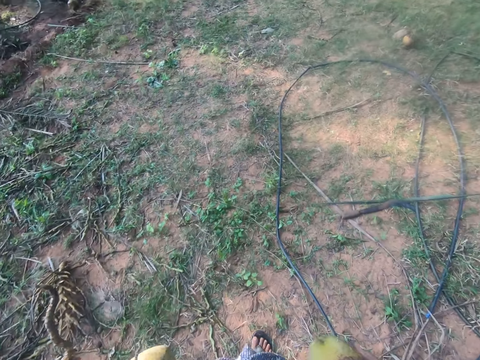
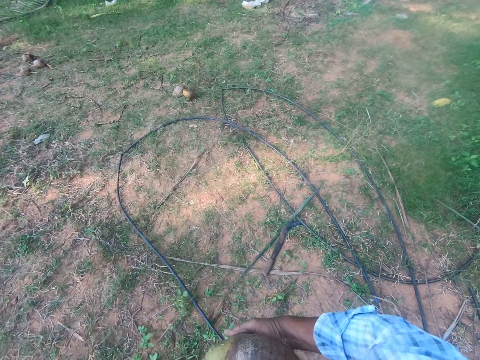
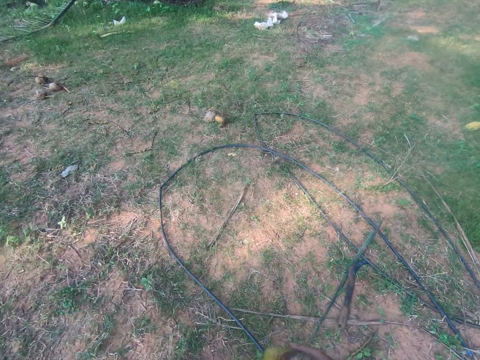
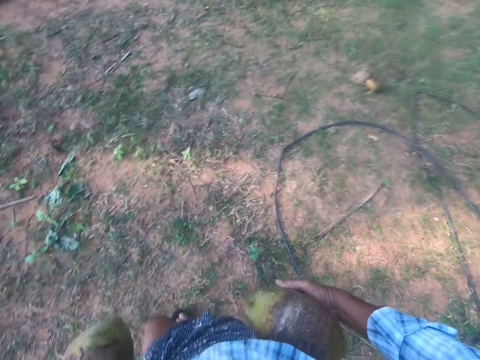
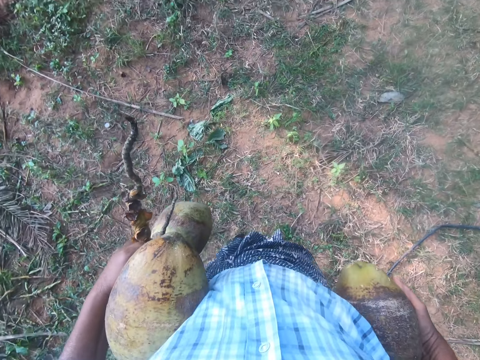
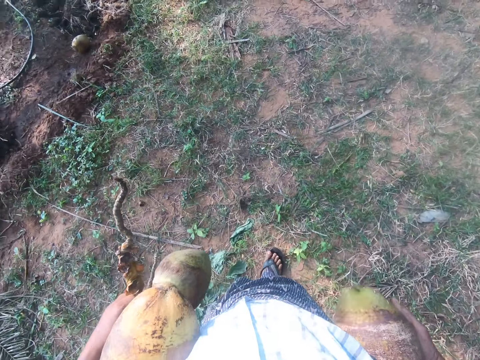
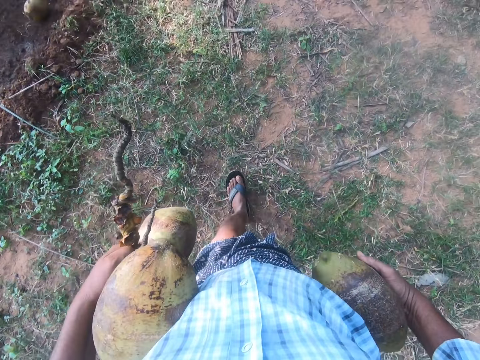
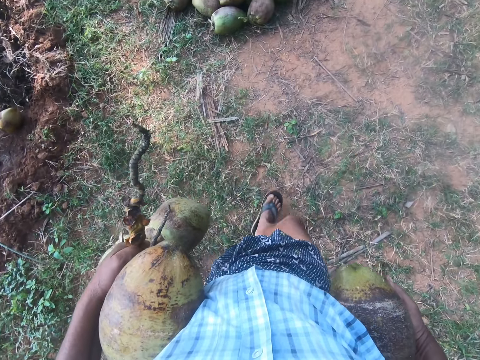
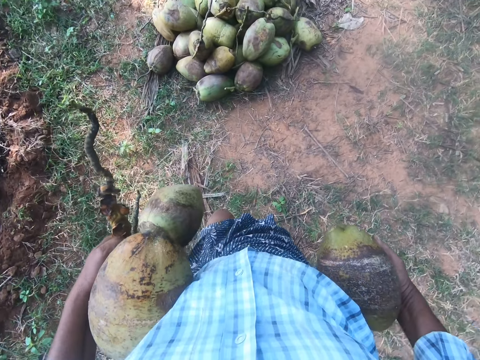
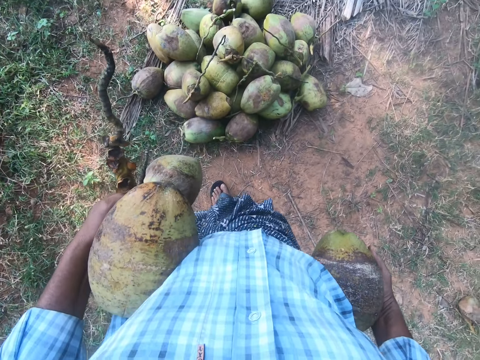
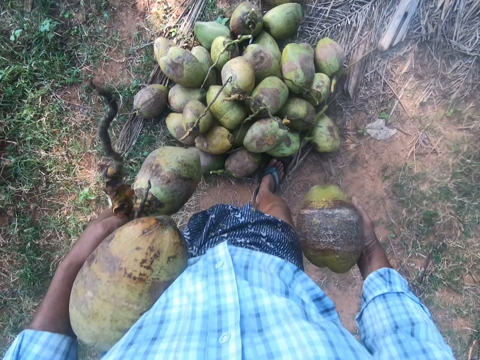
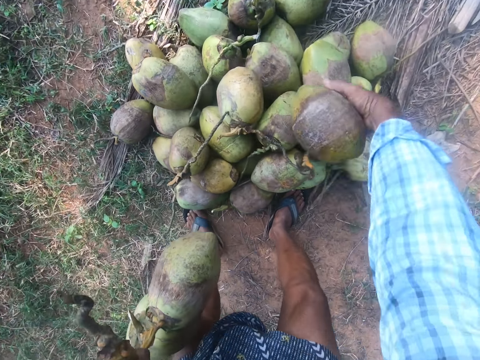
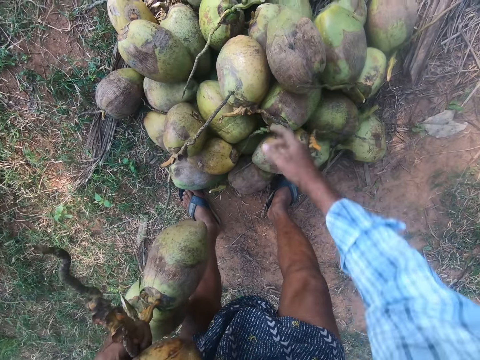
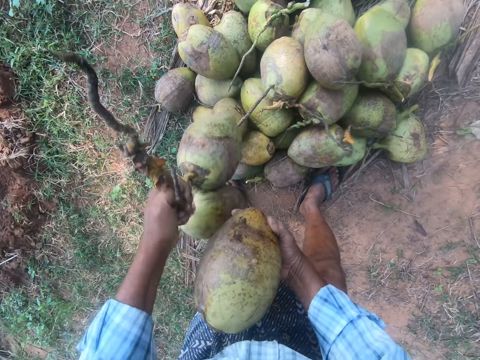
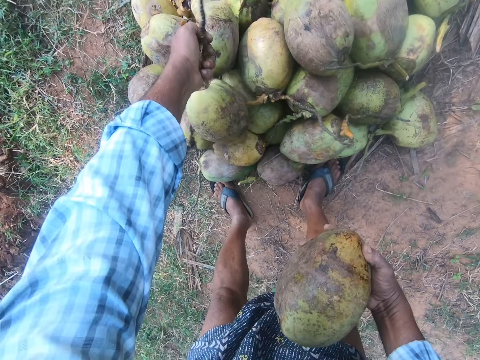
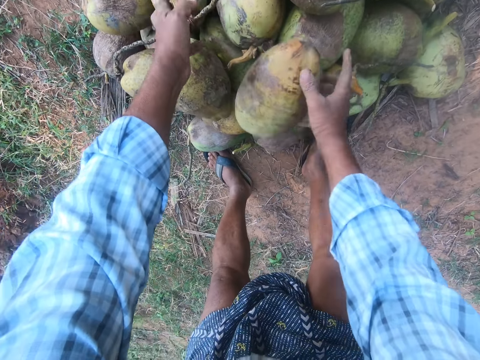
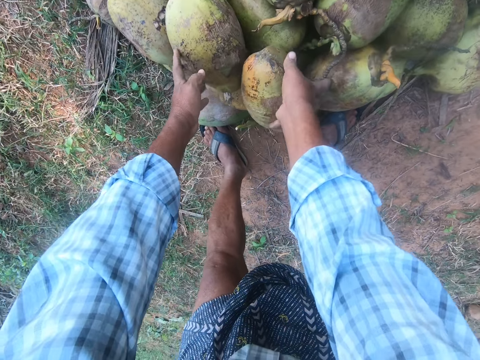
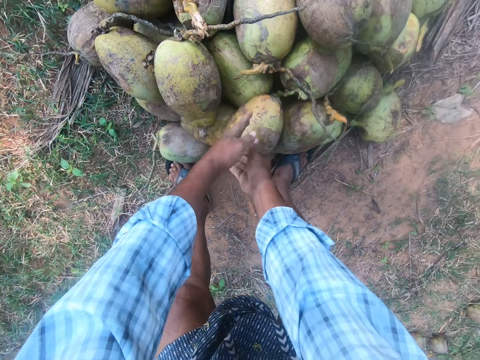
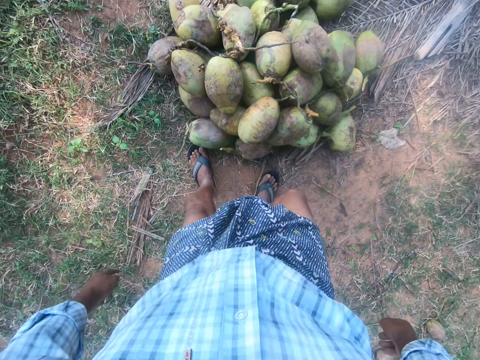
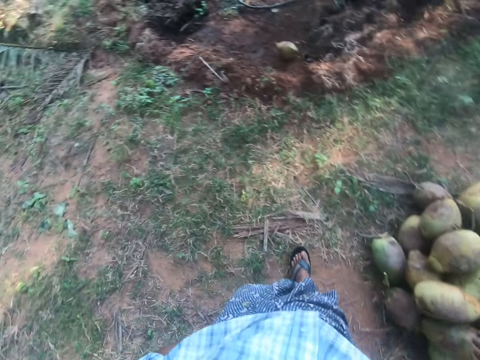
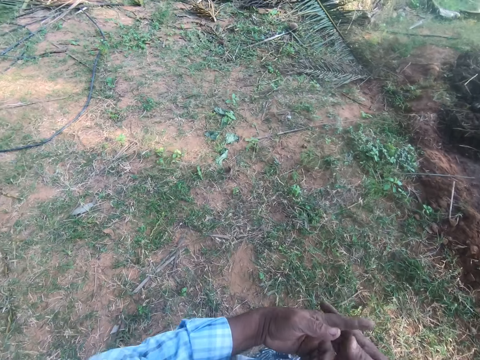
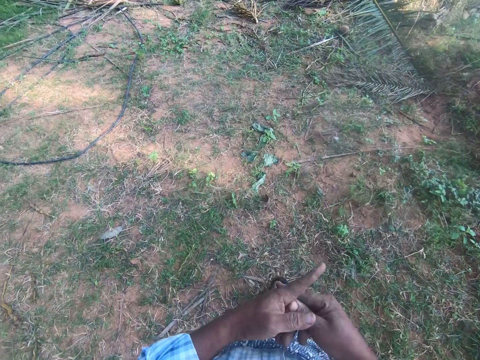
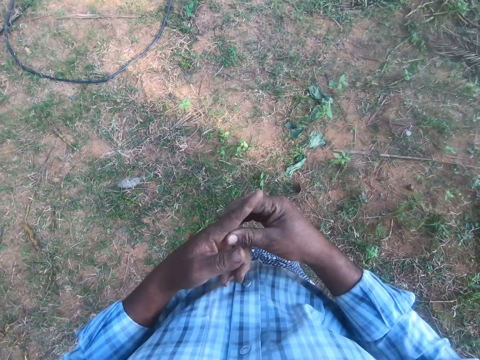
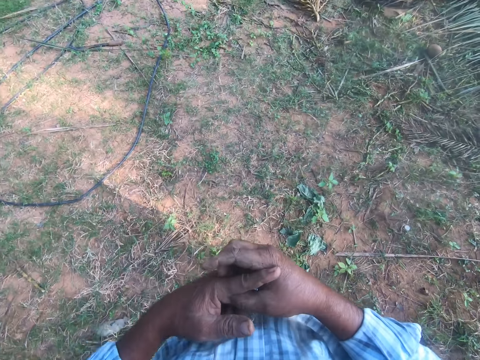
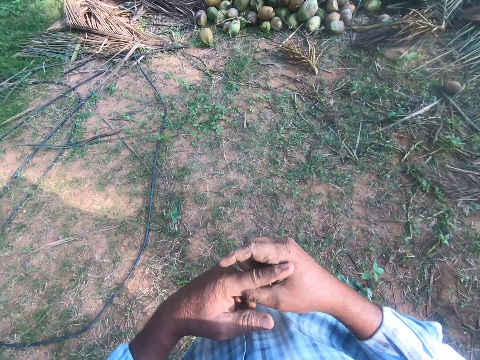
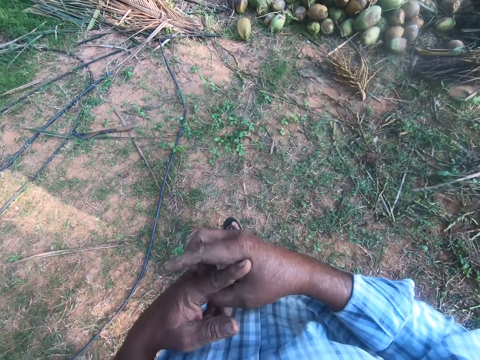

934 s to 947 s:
The camera wearer turns the head right. They turn the head left. They walk in the garden while carrying coconuts. They swing the right hand. They drop the coconut on the other coconuts. They swing the right hand. They move the coconut to the other hand. They swing the left hand. They swing the right hand. They drop the coconut on the other coconuts. They do so again. They swing the hands. They hold the coconut. They remove the hand from the coconut. They turn the body. They scratch the hand. They walk back to the heap of coconuts in the garden.

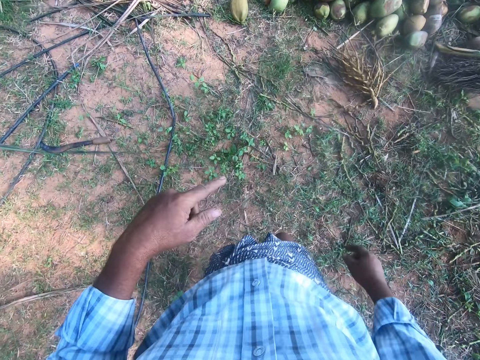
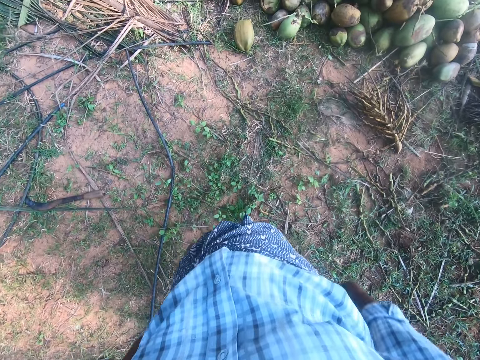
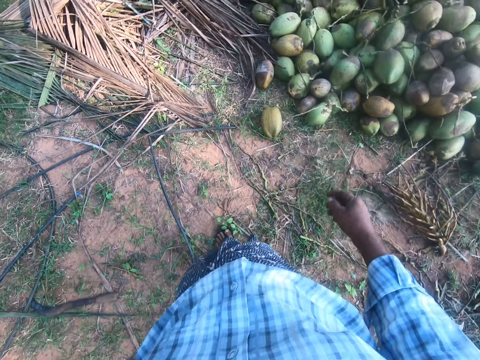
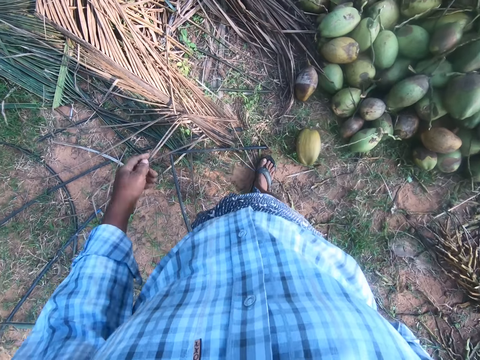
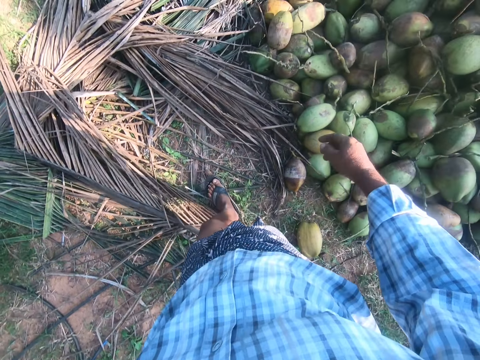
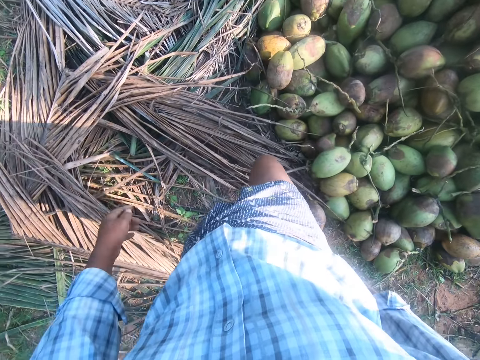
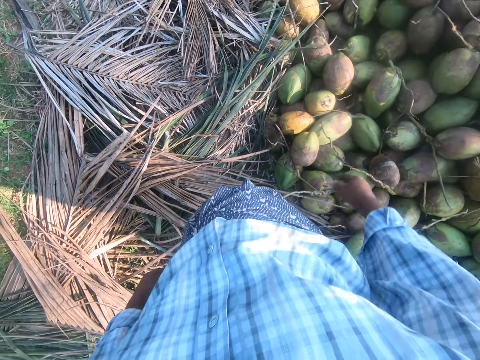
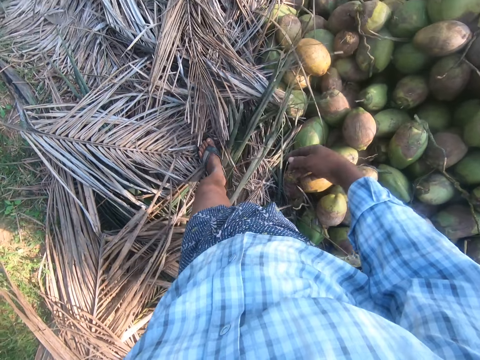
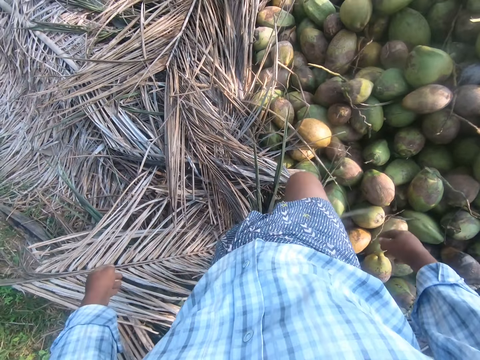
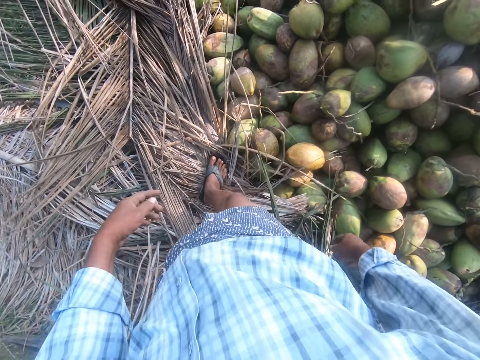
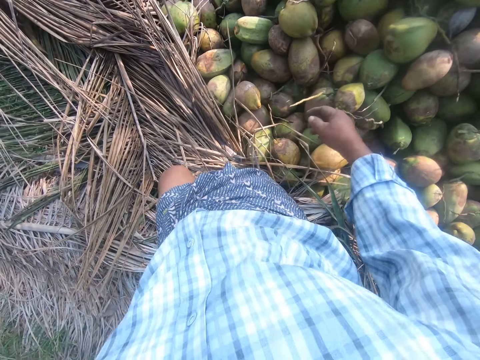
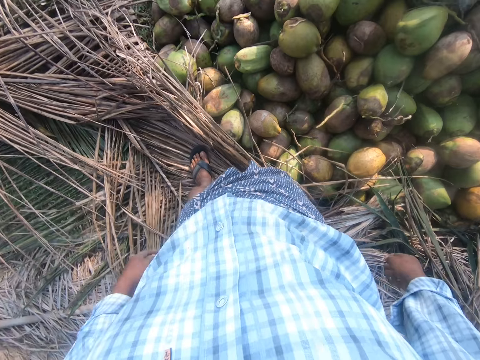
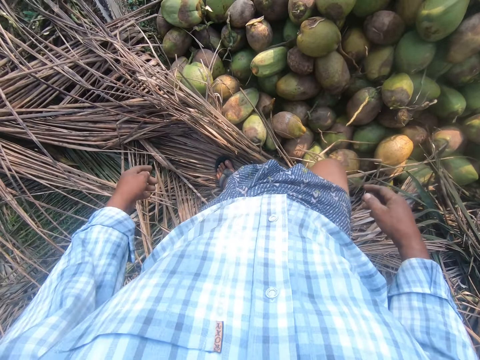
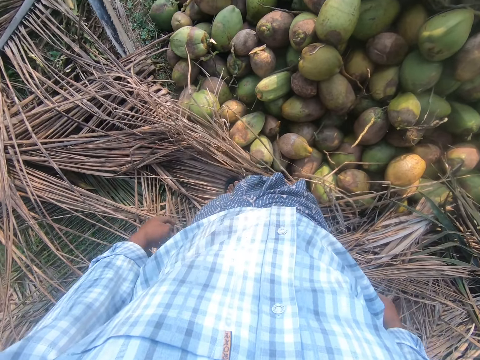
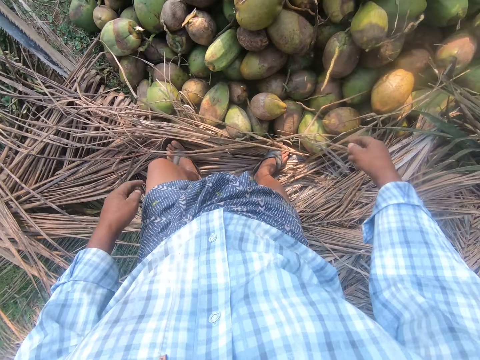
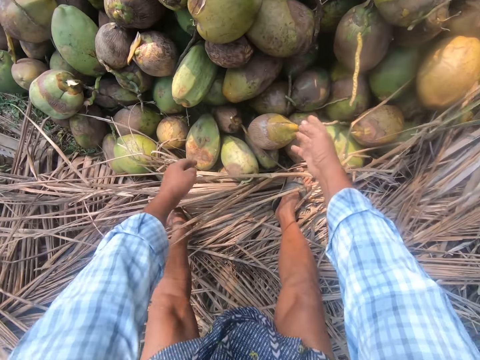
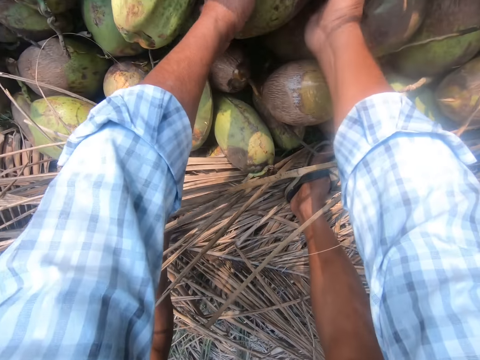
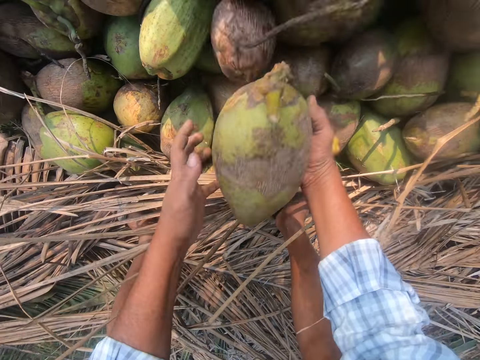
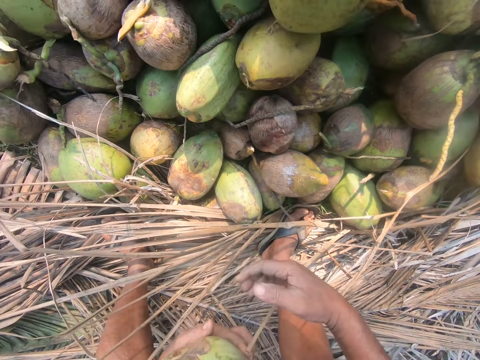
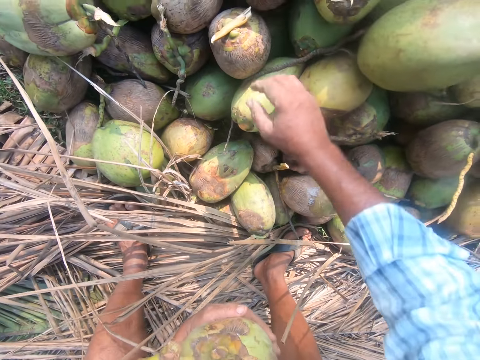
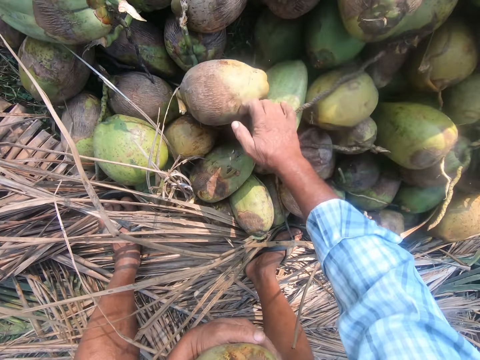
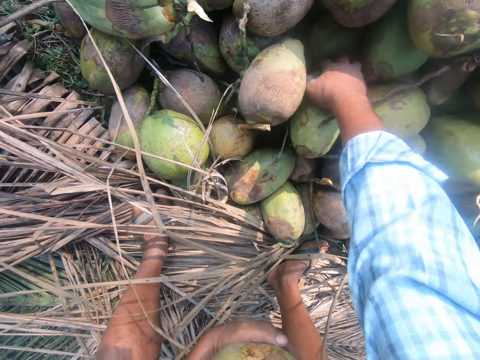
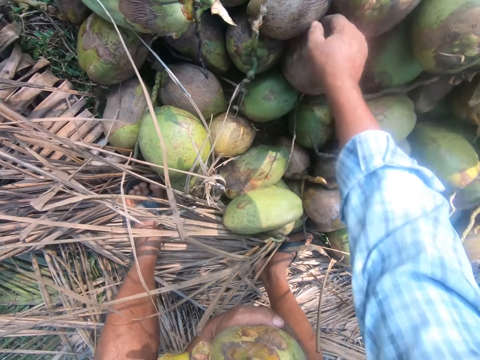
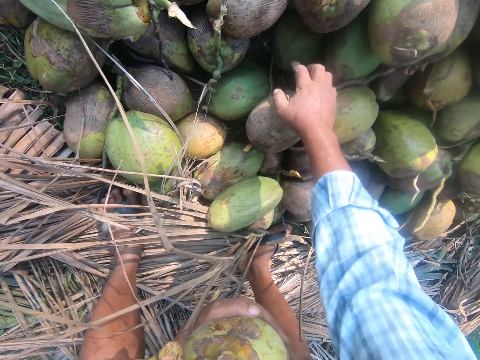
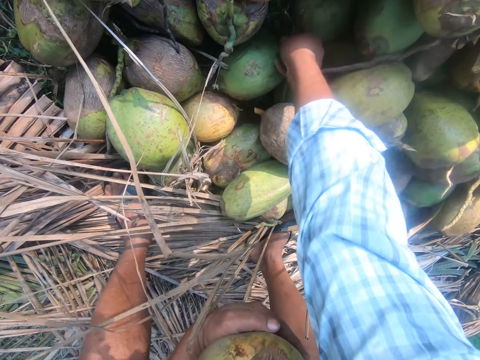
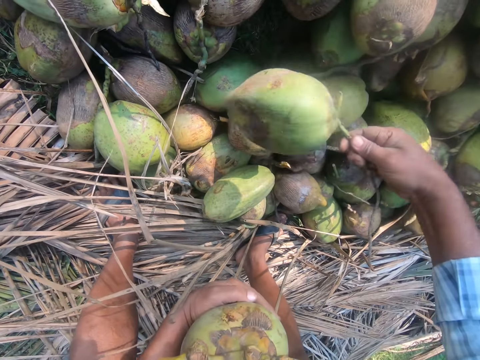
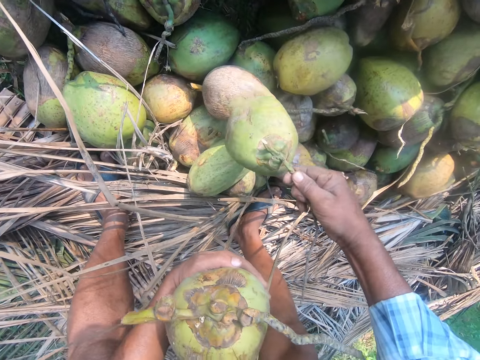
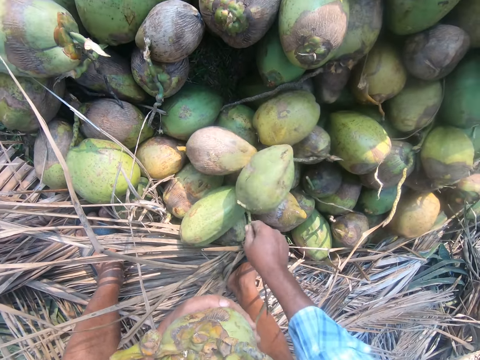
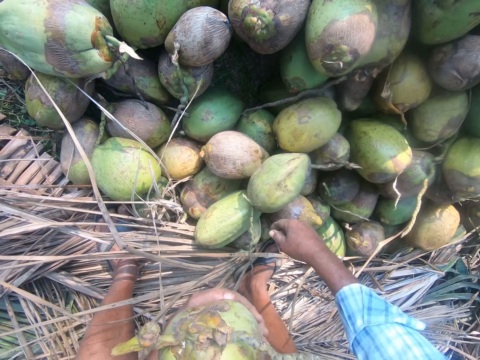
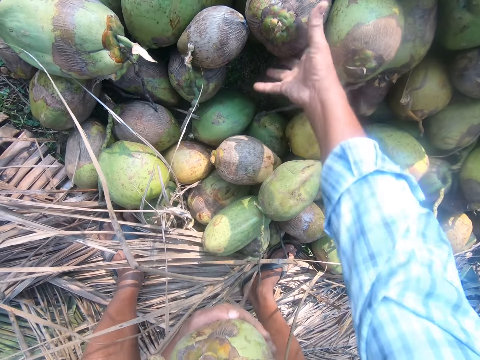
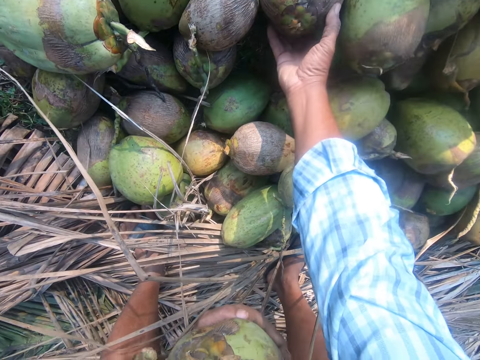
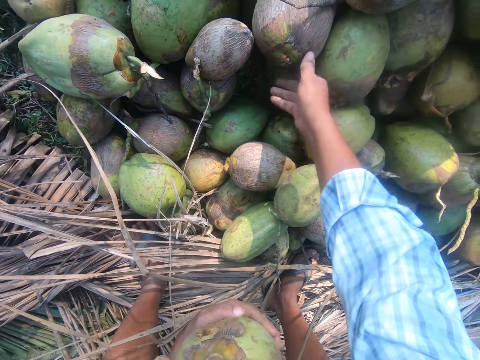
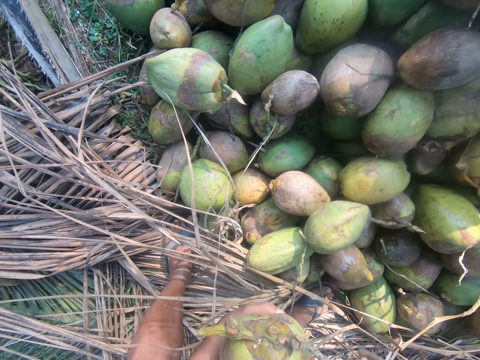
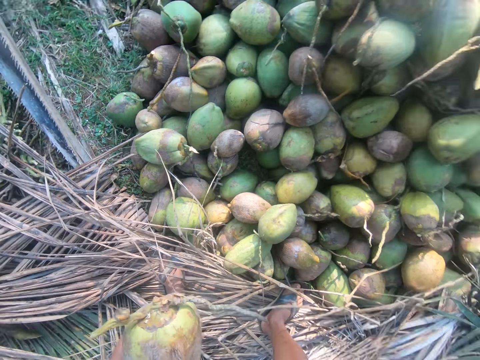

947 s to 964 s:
The camera wearer swings the left hand. They swing the right hand. They swing the left hand. They swing the right hand. They swing the left hand. They swing the right hand. They swing the left hand. They swing the right hand. They swing the left hand. They swing the hands. They pick a coconut from the heap of coconuts. They swing the right hand. They move the coconuts with the right hand. They pick a coconut from the ground. They drop the coconut on the ground. They swing the right hand. They hold a coconut from the ground. They remove the hand from the coconut.
